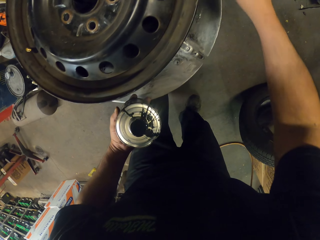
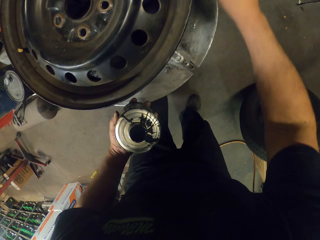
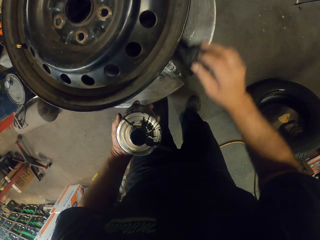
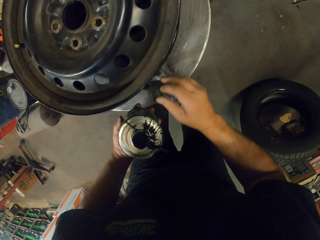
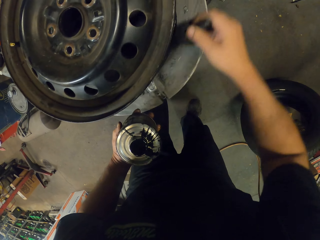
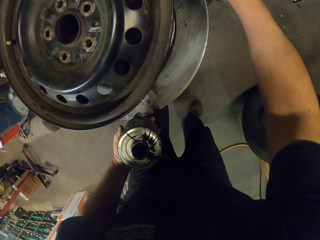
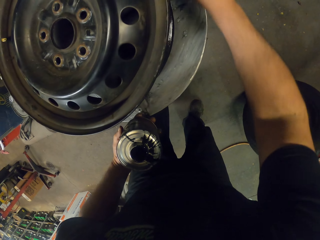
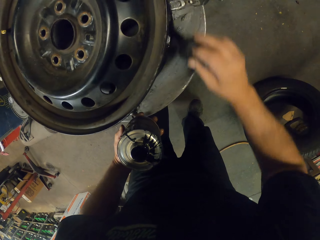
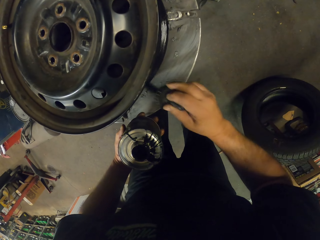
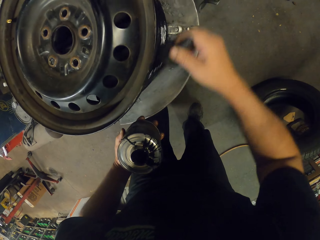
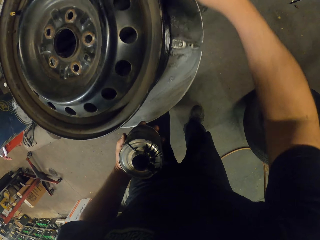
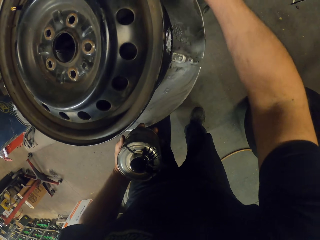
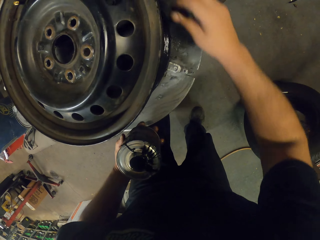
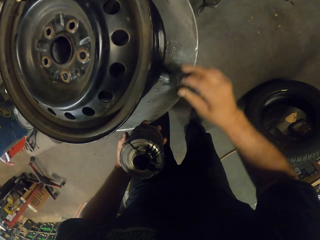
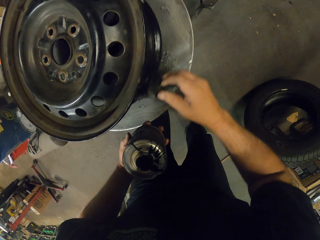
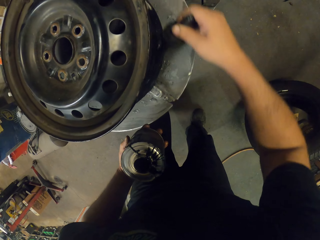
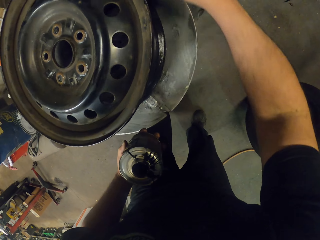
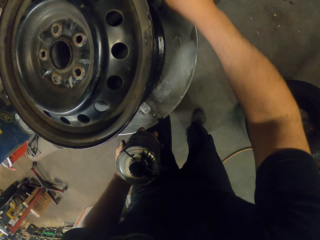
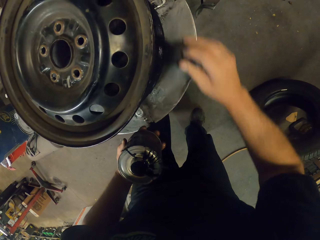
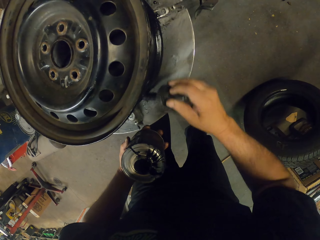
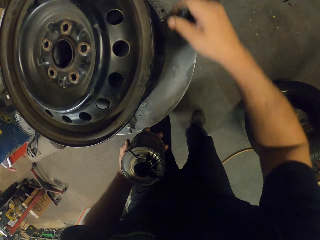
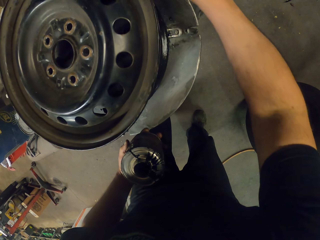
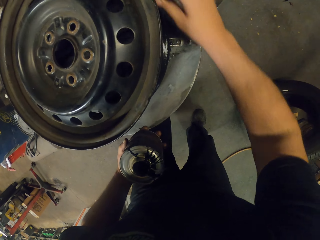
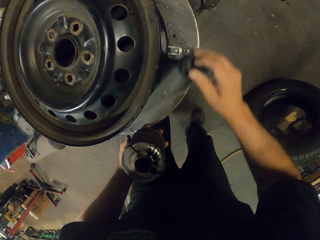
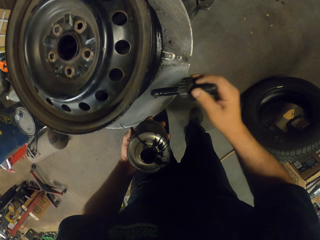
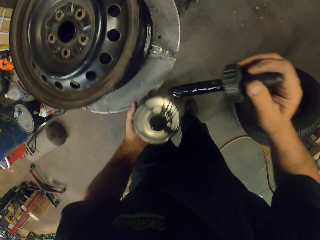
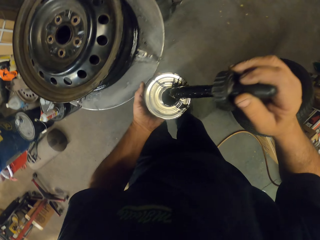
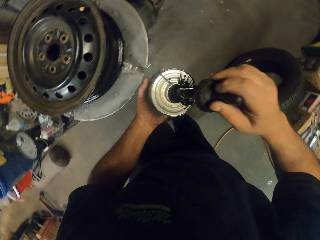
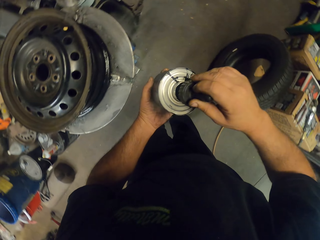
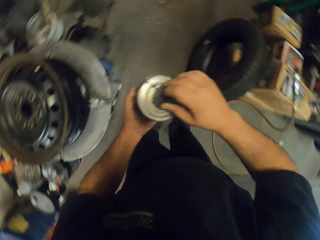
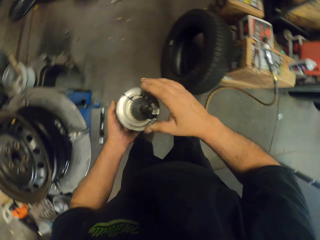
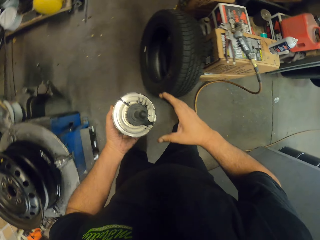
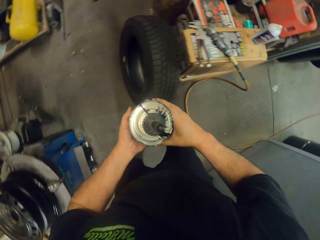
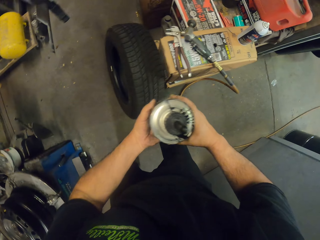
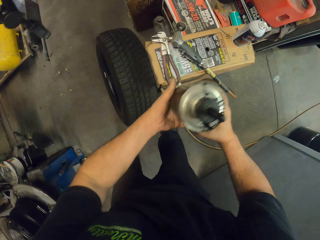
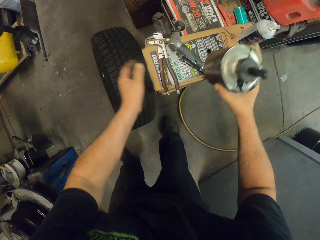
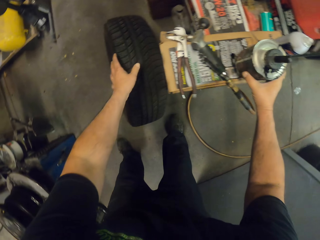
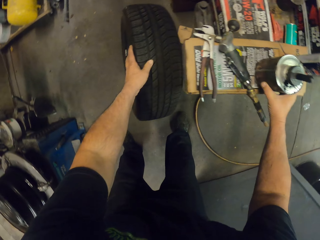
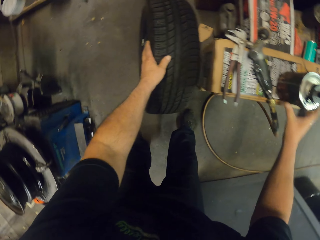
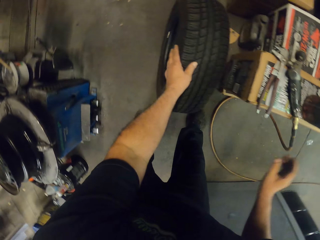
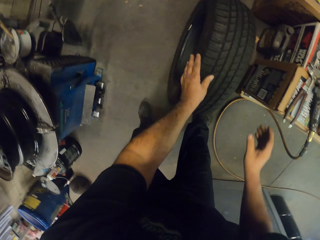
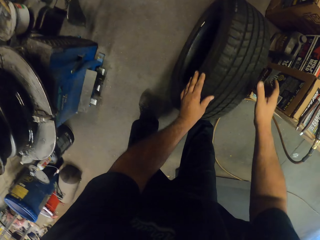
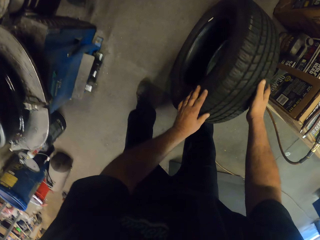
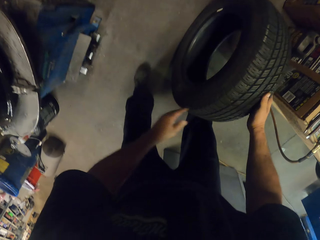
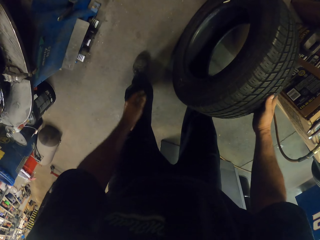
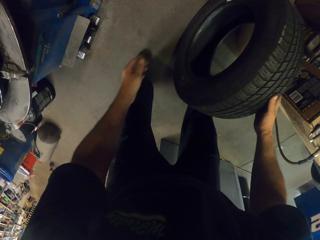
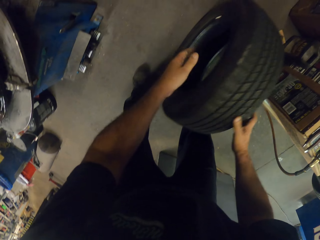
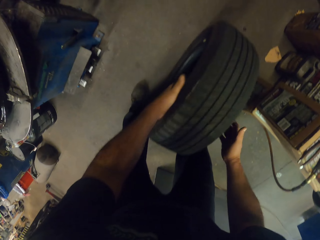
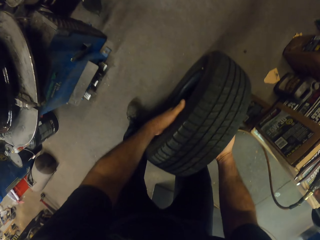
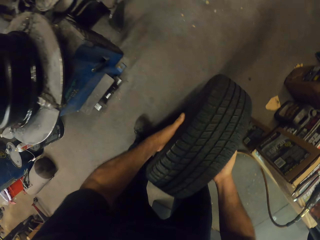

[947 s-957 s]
The camera wearer smears oil on the rim. They dip a brush in the bottle. They put the oil bottle on the table. They roll a wheel on the floor. They pick up the tire.

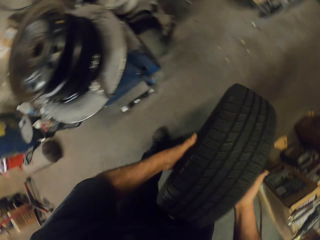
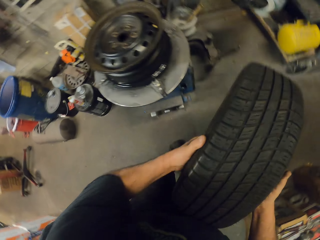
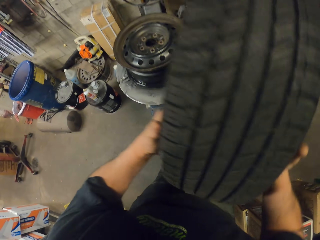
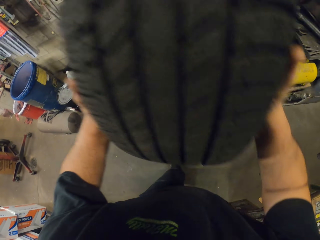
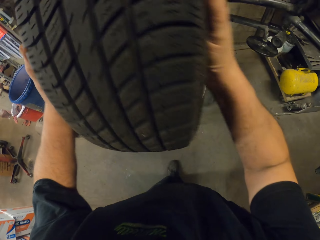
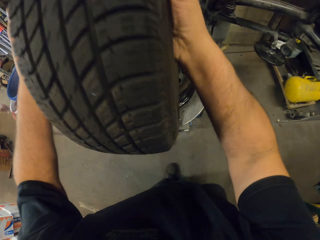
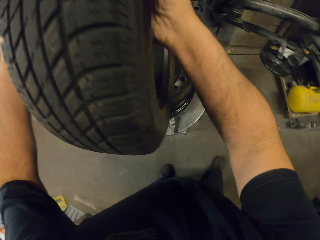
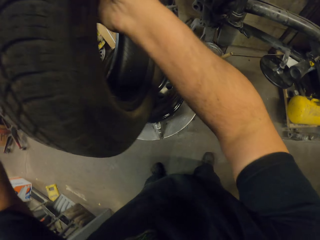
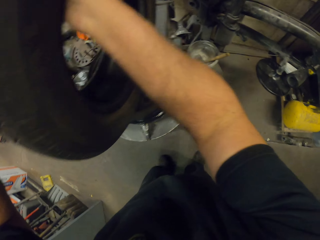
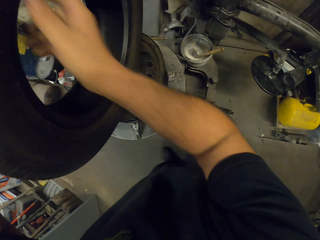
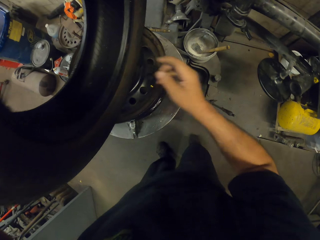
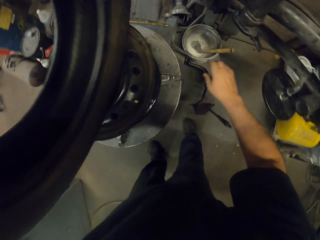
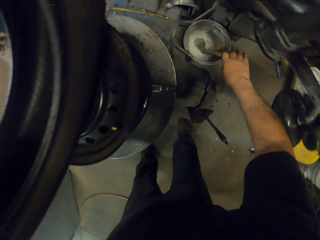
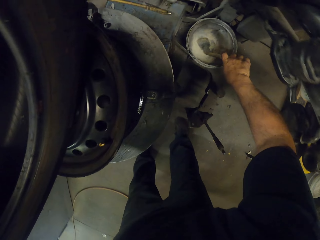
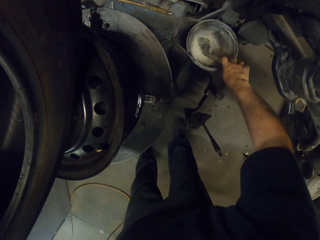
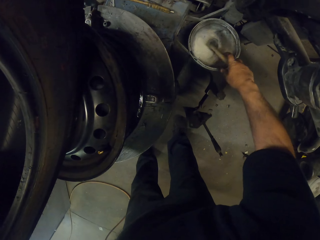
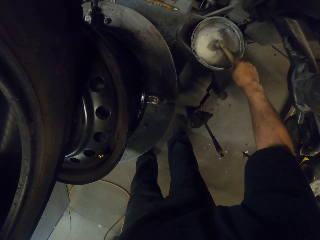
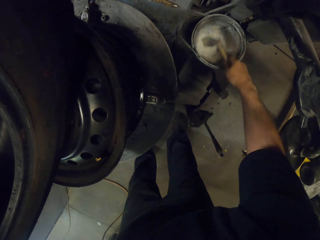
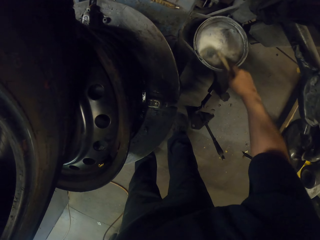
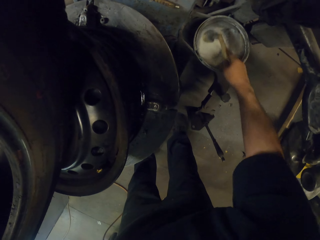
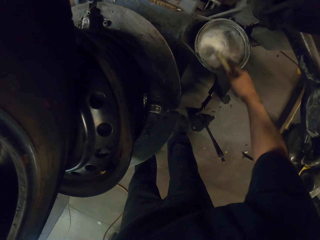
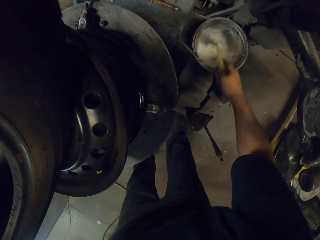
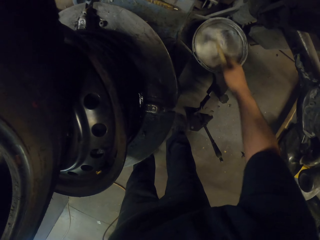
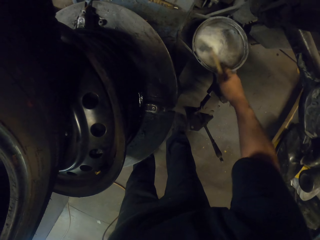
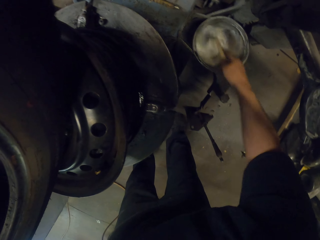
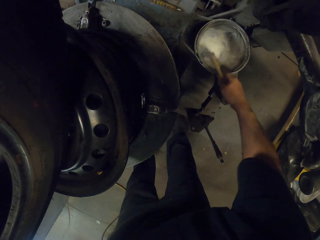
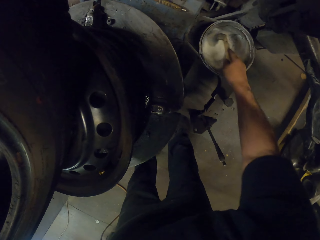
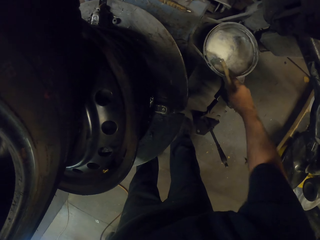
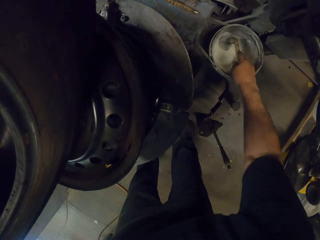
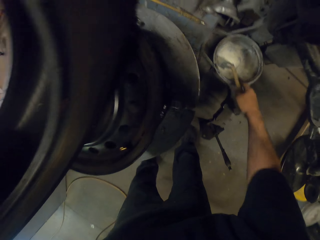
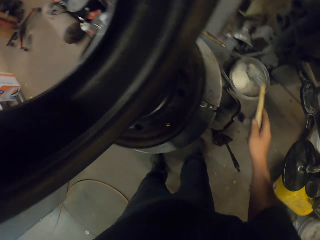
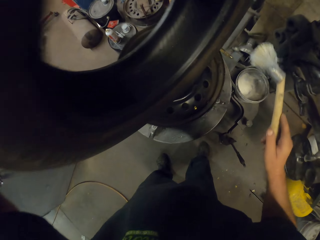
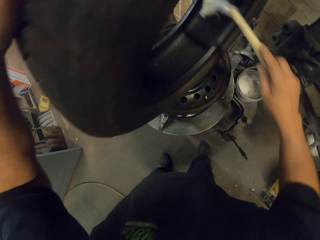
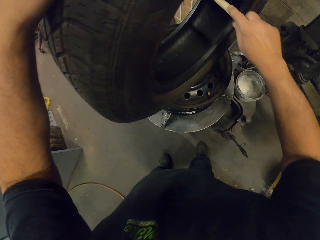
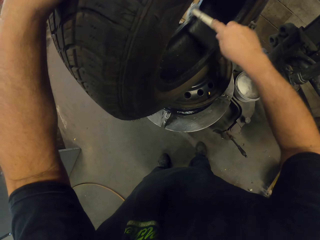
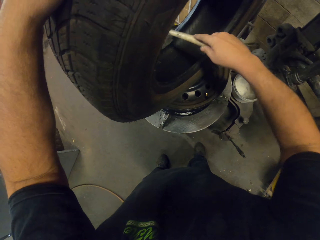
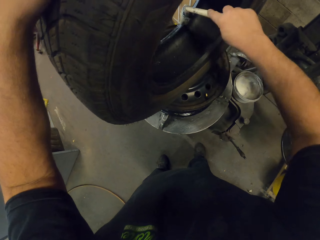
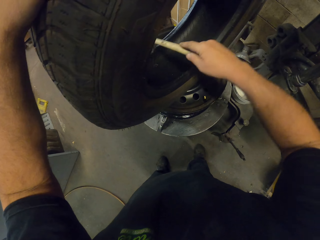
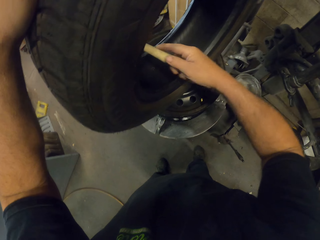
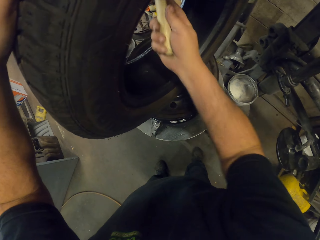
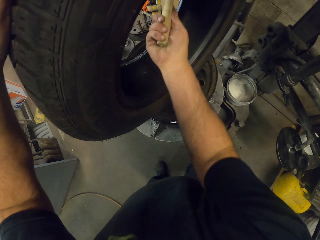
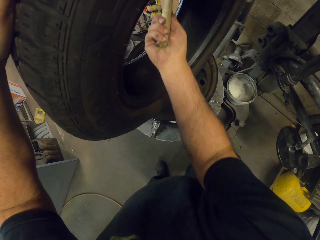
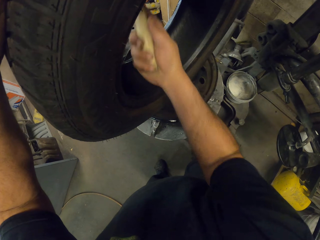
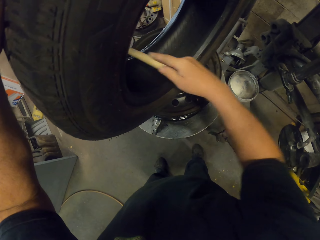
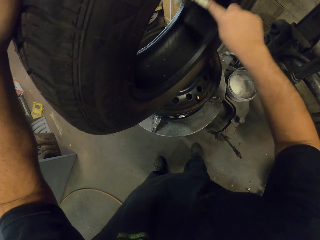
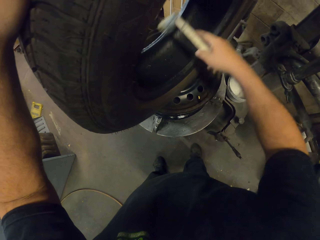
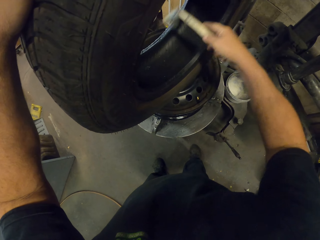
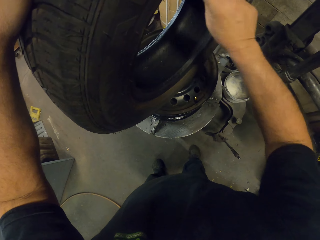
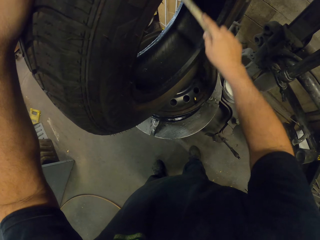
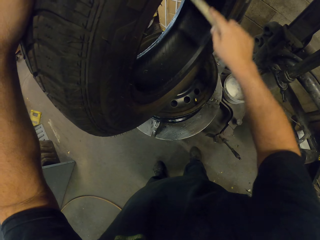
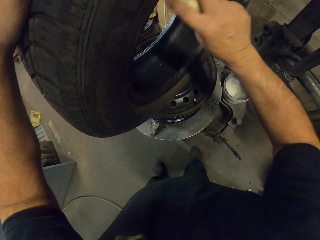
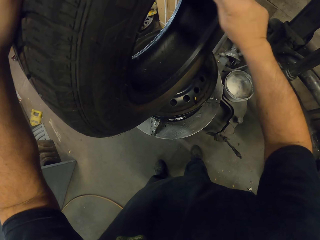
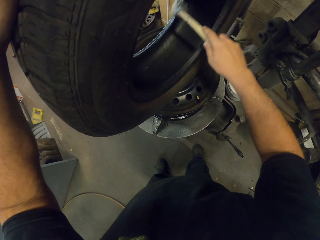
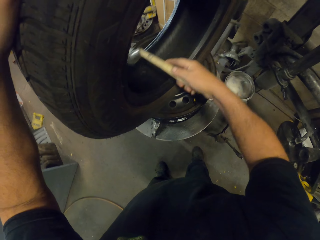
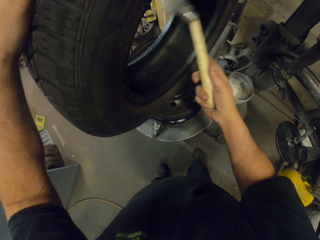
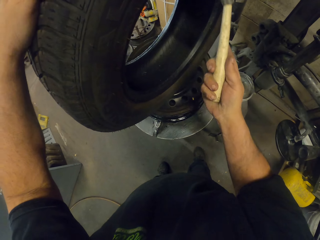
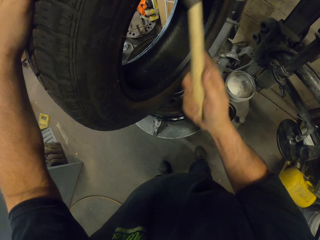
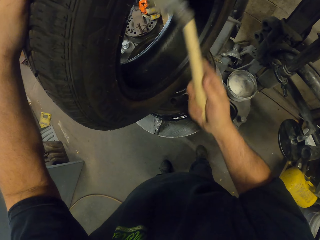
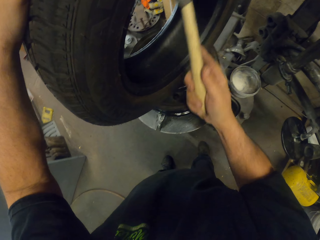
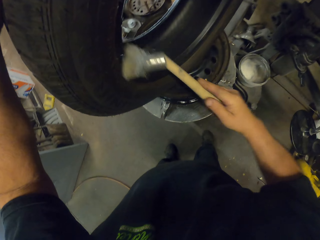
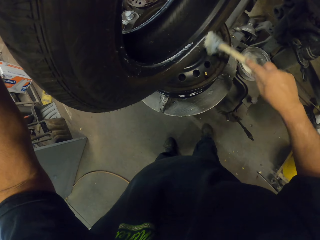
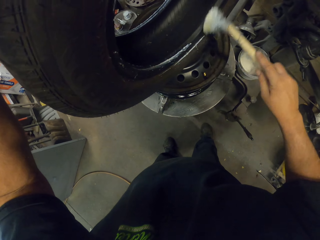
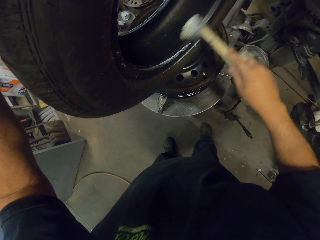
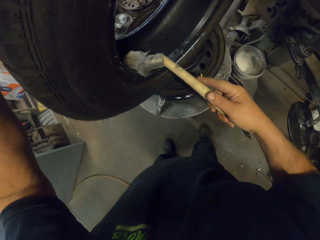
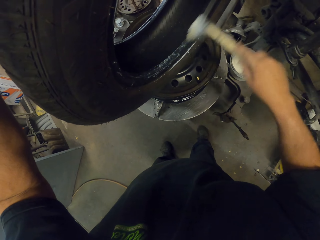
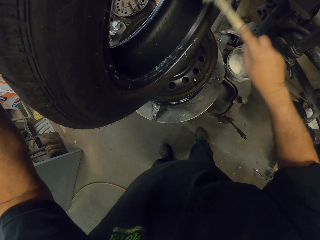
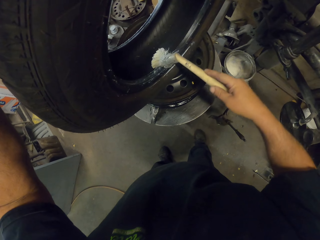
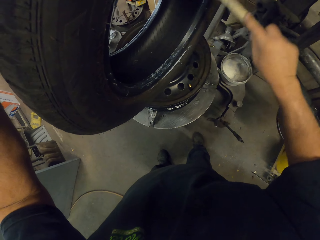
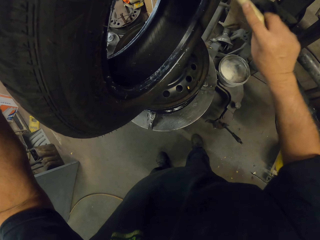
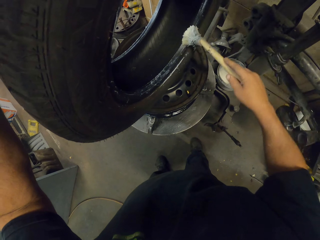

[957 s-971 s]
The camera wearer puts the tire on top of the wheel. They pick up a brush in a bucket. They stir the brush in the bucket of paint. They pick up grease. They apply the grease on the tire.
